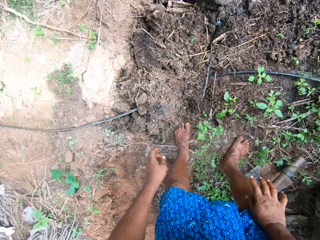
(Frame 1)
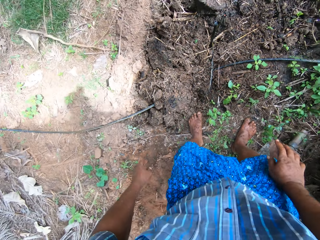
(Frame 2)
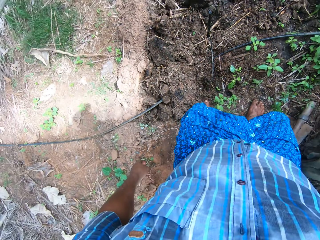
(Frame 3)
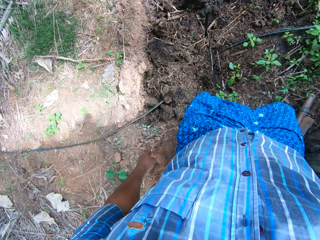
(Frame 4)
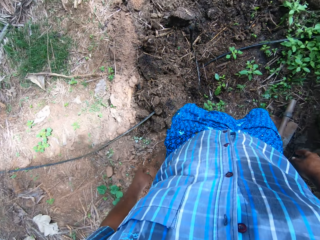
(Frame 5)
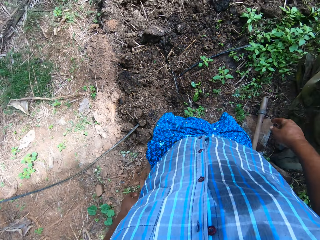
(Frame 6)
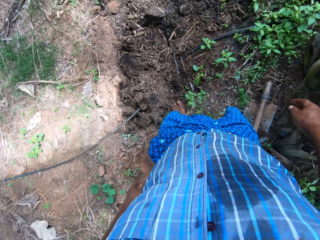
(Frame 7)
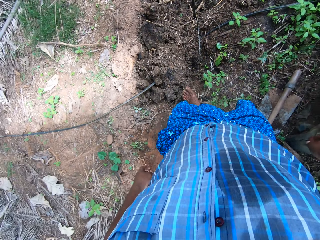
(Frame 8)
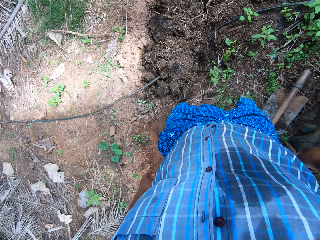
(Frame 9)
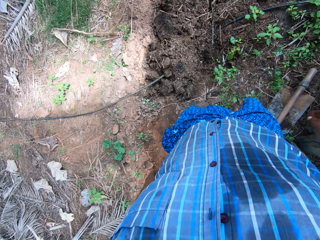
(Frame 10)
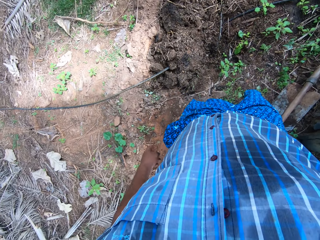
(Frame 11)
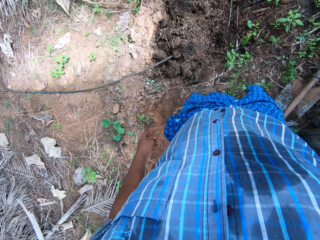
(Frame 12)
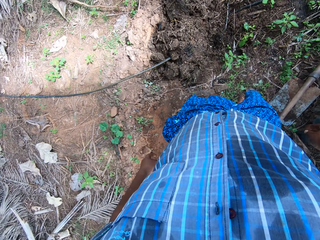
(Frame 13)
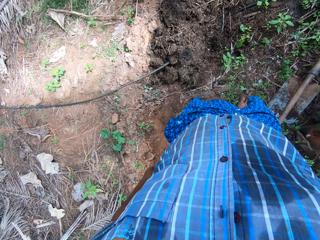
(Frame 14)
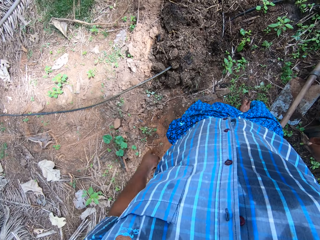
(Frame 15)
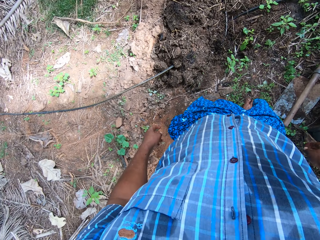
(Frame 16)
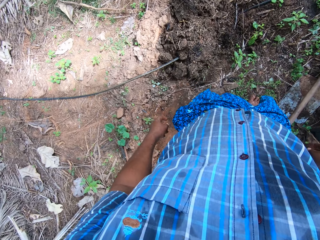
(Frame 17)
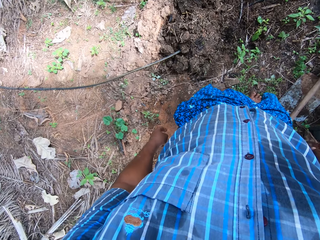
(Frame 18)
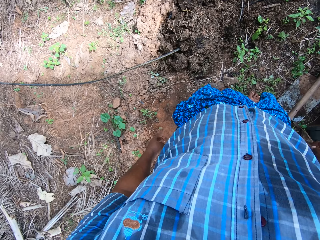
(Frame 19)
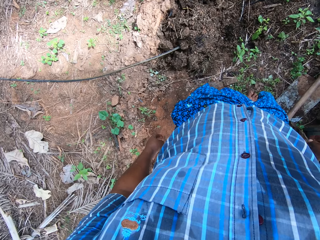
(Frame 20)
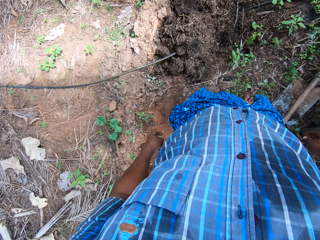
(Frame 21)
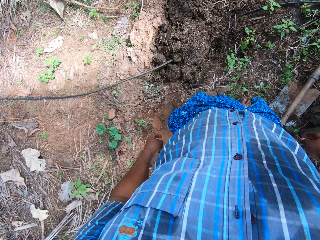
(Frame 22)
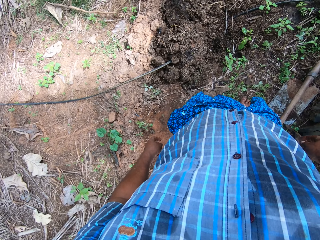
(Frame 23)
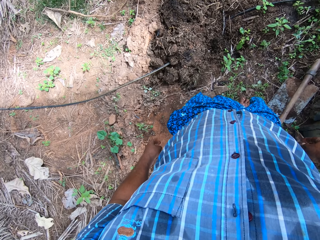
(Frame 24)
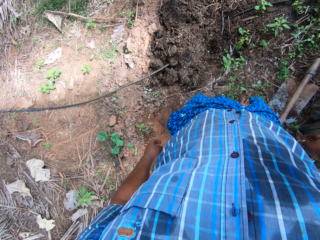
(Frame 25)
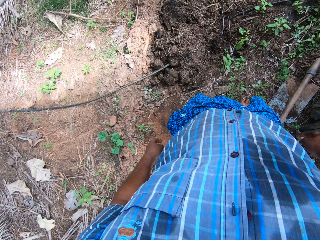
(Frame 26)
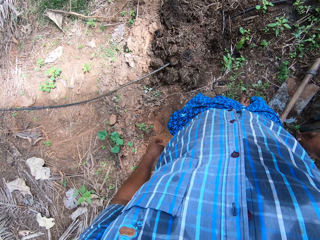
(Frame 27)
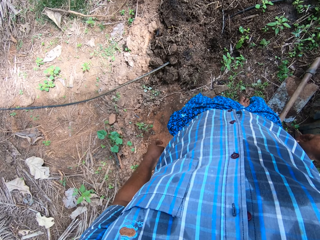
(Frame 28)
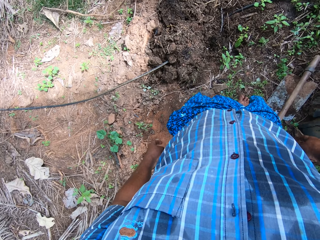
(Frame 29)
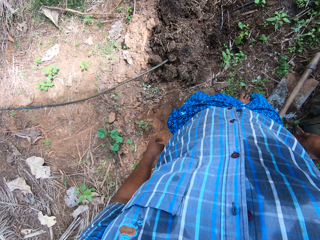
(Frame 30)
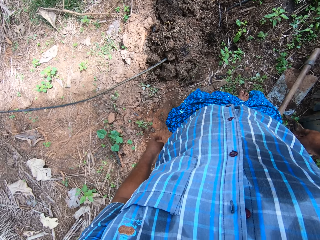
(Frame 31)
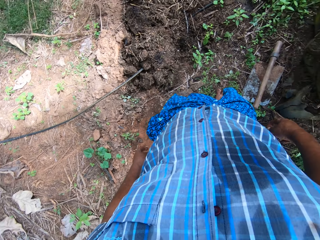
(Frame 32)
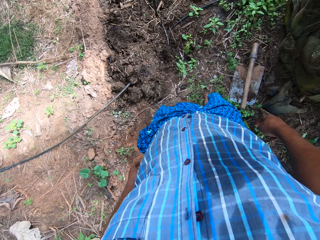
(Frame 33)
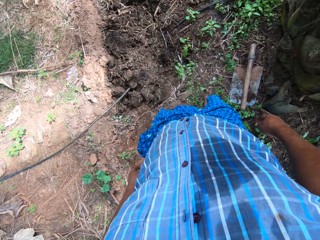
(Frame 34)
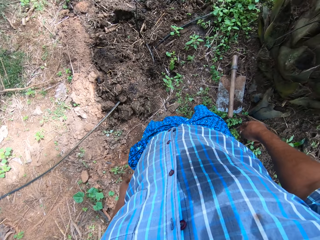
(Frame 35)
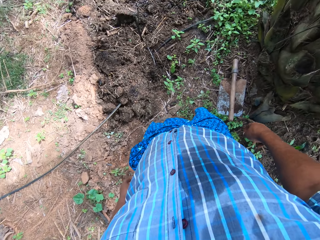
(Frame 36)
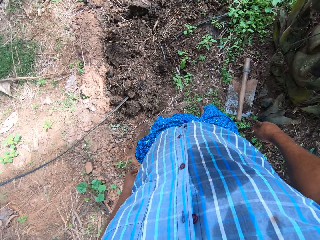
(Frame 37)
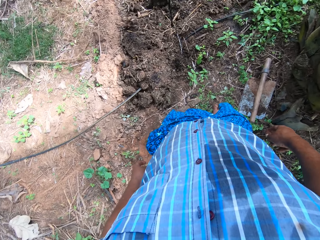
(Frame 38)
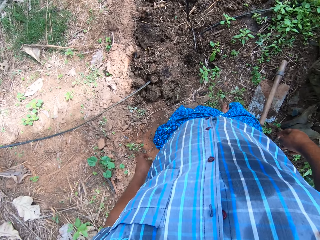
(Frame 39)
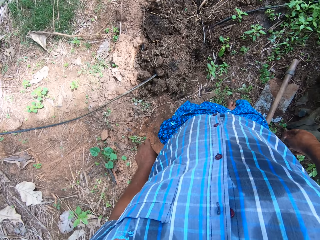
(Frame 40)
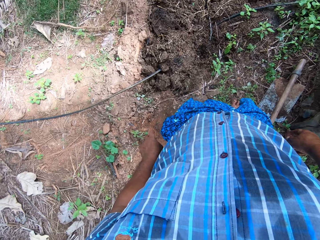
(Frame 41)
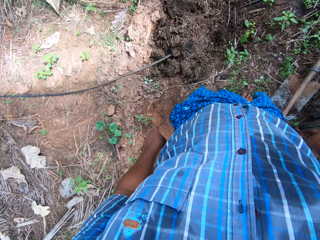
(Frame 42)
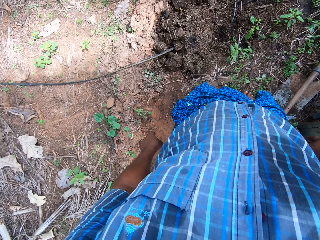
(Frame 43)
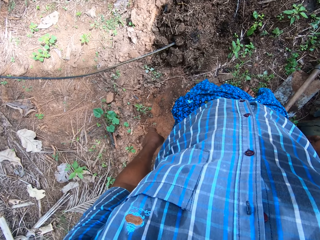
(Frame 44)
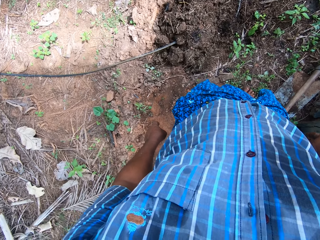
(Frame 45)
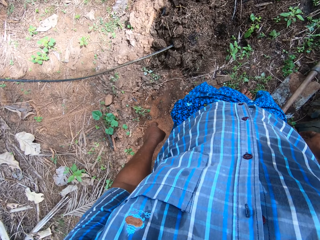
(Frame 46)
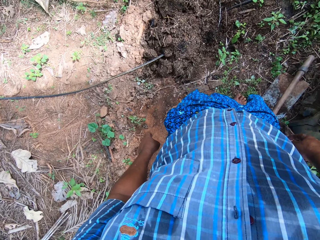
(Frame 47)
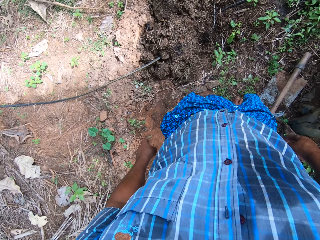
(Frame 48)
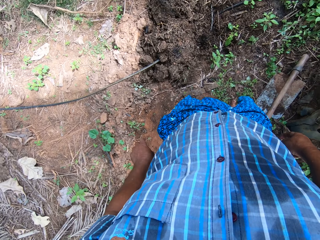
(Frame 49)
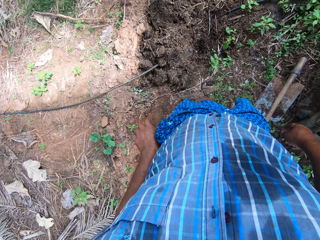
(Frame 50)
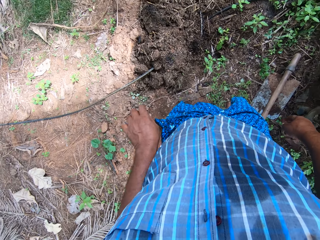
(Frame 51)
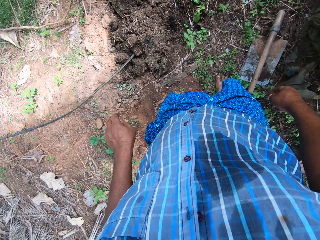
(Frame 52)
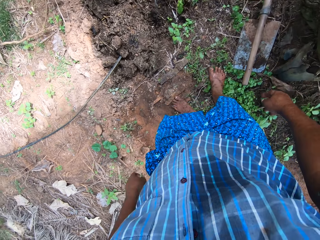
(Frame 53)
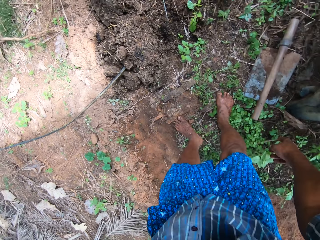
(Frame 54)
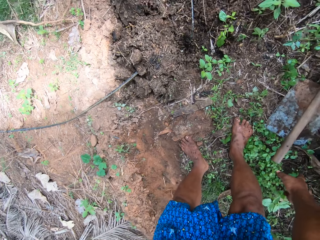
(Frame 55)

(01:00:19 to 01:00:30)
The camera wearer puts the hand on the knee. They stand beside the hoe. They look around the farm.

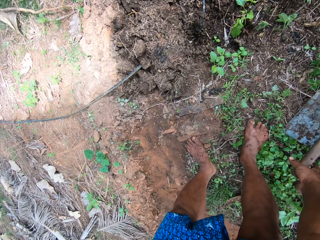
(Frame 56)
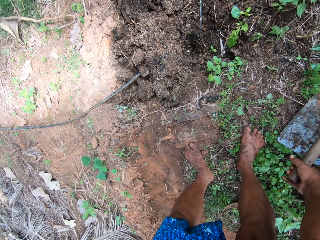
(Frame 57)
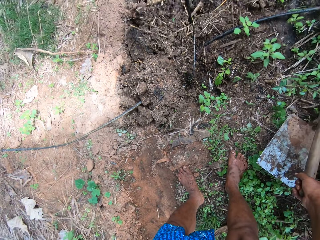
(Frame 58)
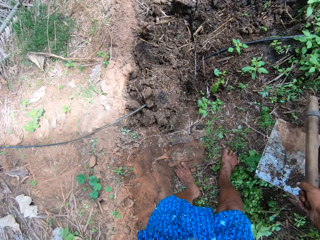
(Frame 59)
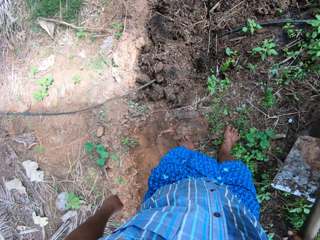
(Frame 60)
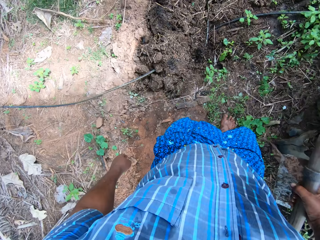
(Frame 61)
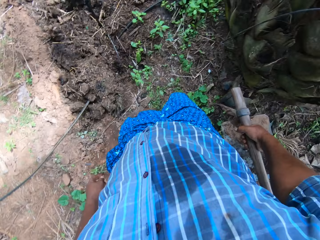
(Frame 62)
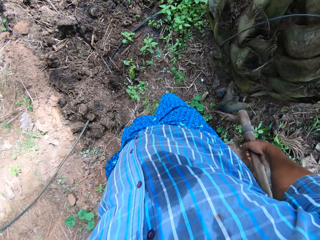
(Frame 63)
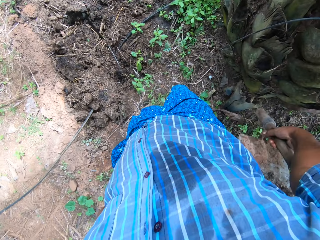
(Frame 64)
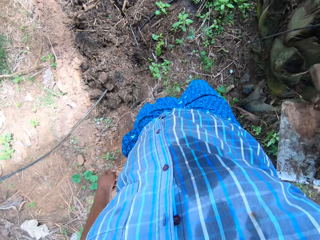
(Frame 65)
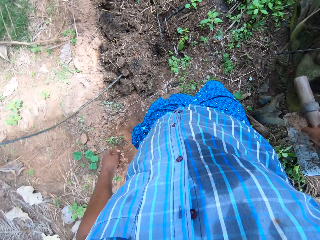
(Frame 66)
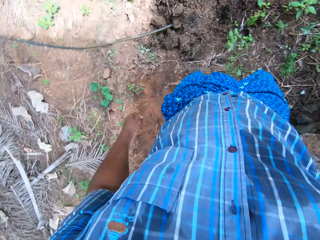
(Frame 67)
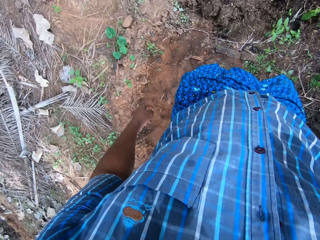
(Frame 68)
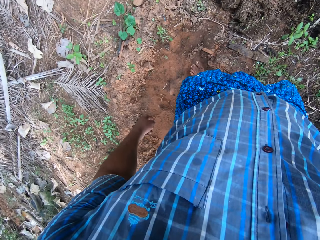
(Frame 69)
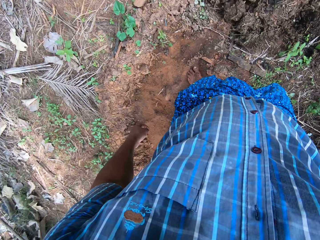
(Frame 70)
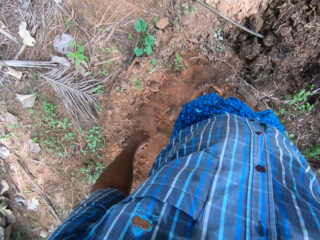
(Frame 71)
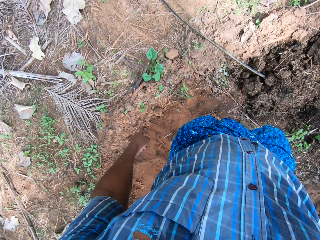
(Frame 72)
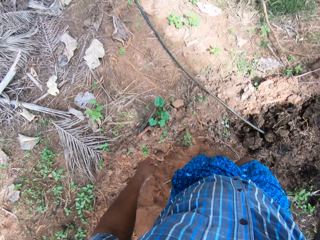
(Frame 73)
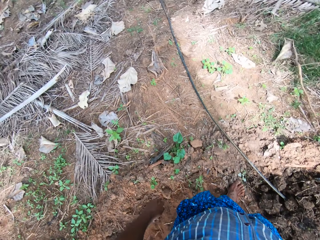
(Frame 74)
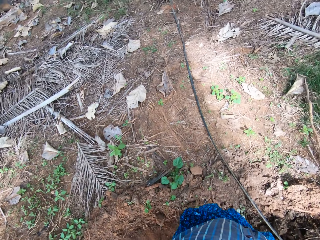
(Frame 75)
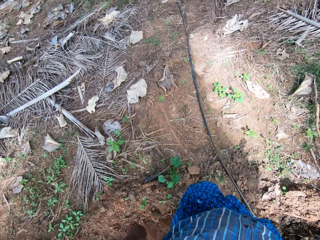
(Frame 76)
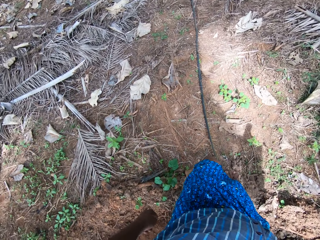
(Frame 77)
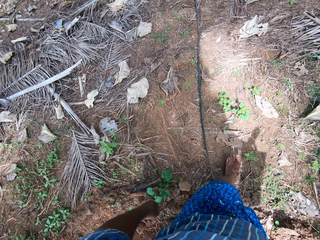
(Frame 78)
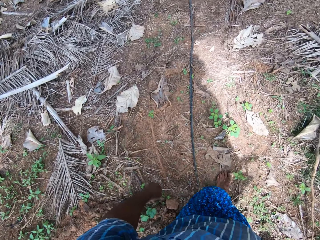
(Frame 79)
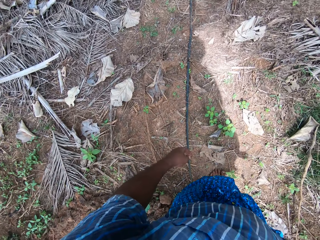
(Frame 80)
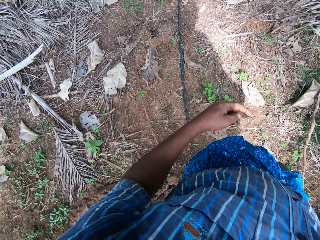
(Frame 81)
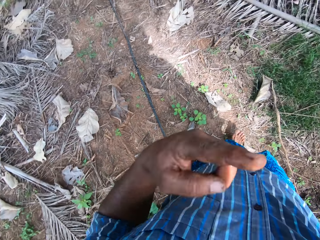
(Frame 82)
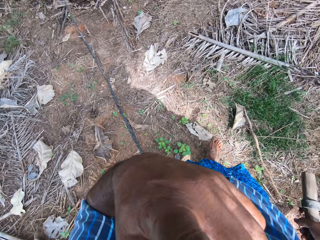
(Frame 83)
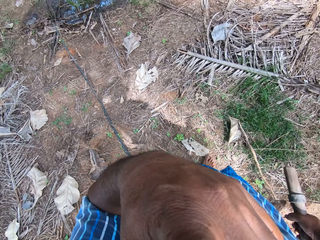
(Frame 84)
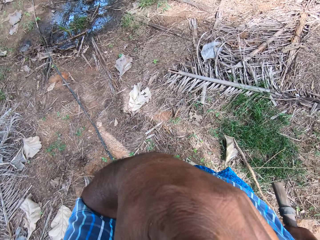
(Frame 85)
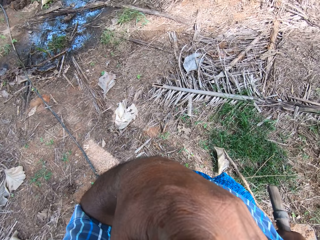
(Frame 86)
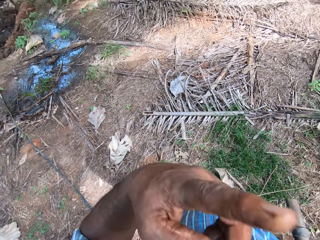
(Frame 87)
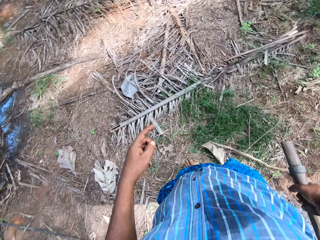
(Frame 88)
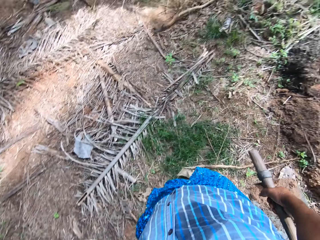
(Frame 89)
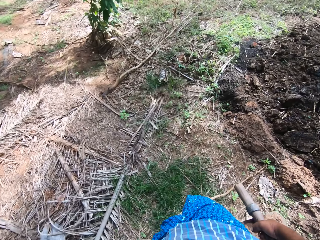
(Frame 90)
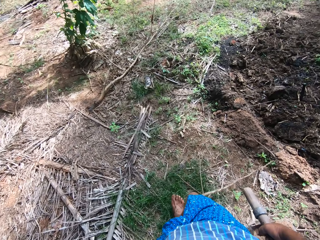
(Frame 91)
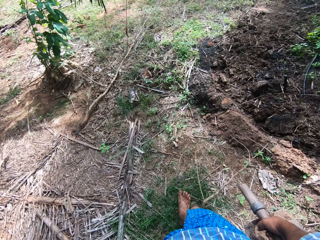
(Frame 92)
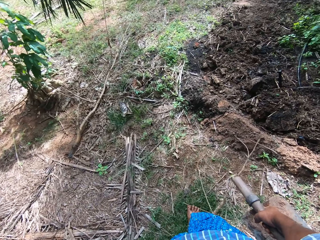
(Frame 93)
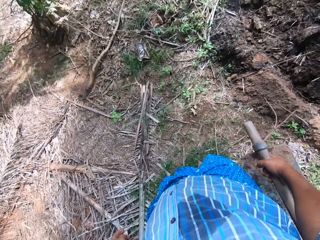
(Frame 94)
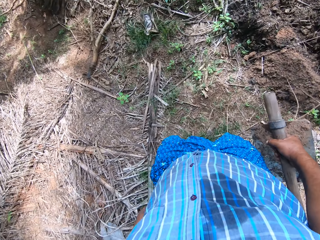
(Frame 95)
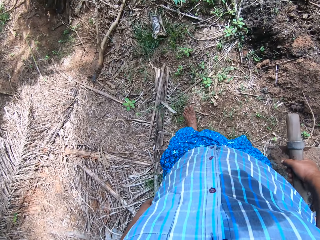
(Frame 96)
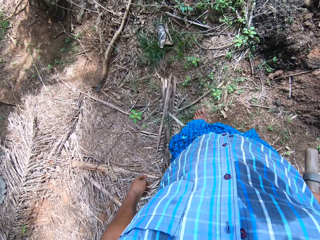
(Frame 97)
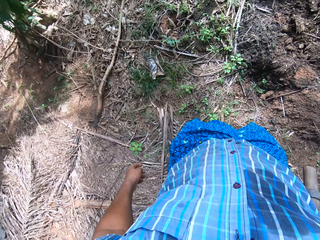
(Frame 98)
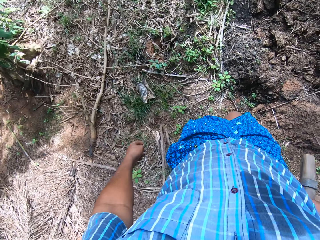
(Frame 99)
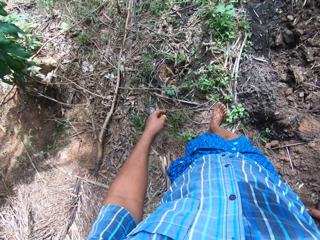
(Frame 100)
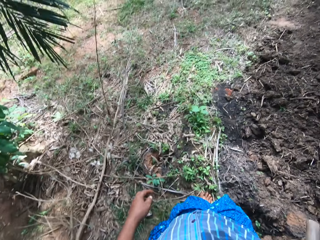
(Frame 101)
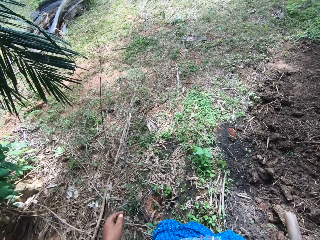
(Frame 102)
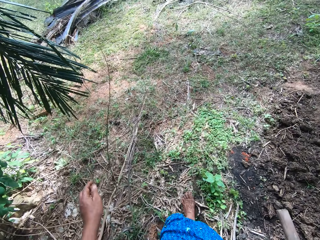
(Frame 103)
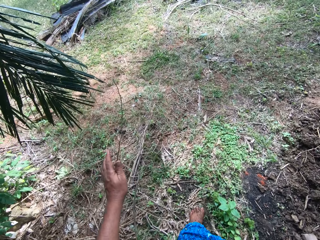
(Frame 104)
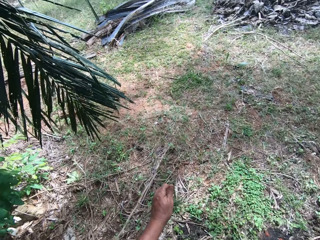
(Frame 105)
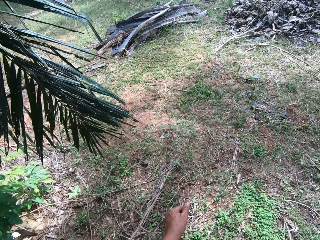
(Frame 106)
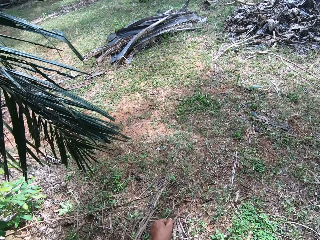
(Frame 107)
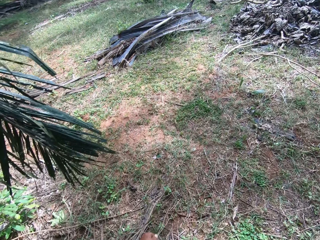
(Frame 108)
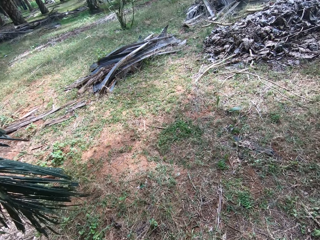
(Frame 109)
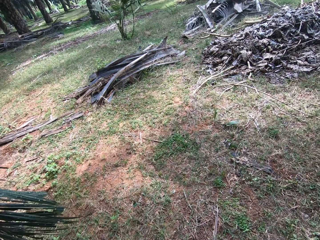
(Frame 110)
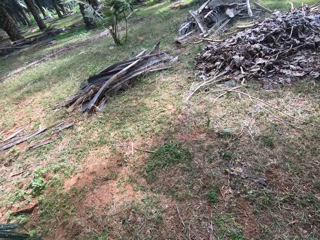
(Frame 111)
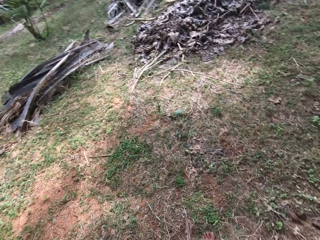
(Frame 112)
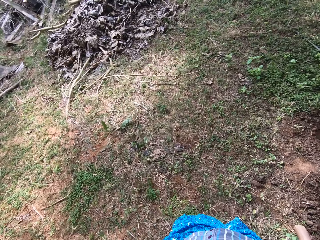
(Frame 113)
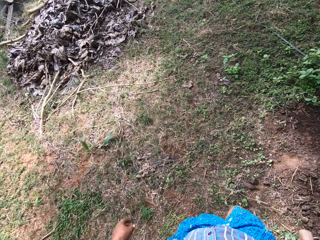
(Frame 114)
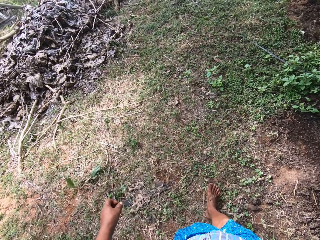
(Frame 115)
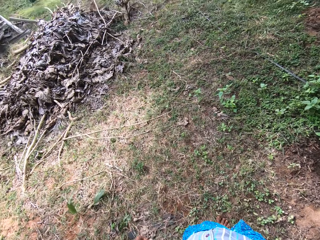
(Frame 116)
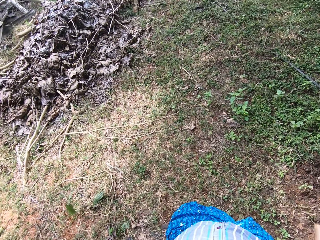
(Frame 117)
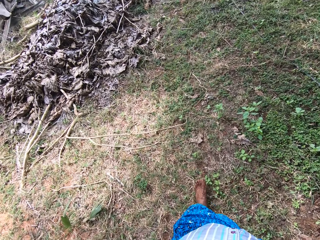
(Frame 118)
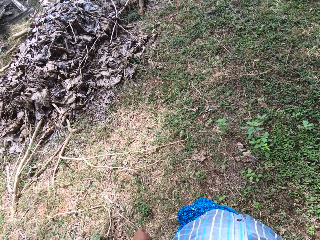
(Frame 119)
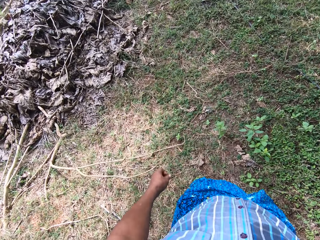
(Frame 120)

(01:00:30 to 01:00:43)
The camera wearer picks up the hoe from the ground. They hold the hoe. They hit the hoe against the palm three times. They walk forward on the farm. They touch the face with the hand. They lift the hand. They walk on the farm.
